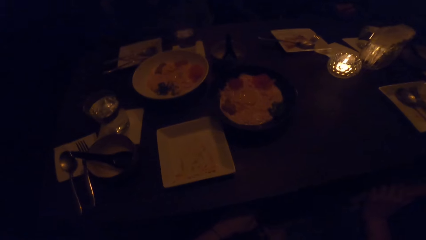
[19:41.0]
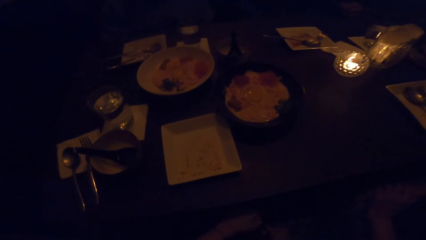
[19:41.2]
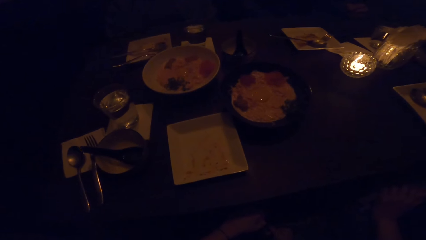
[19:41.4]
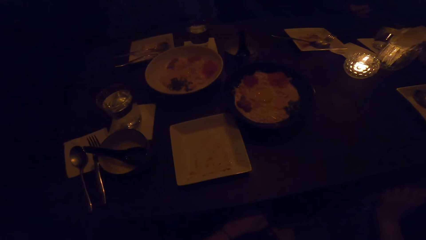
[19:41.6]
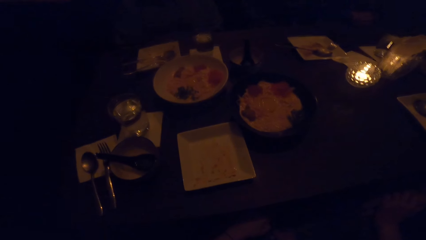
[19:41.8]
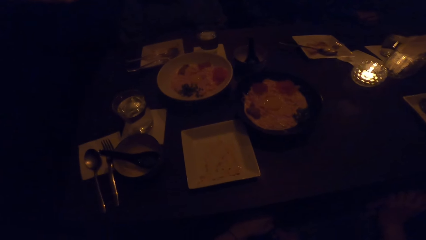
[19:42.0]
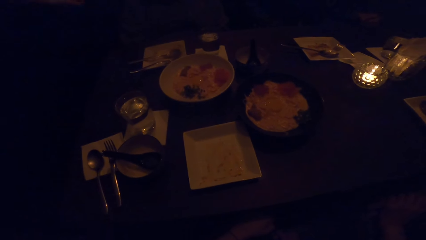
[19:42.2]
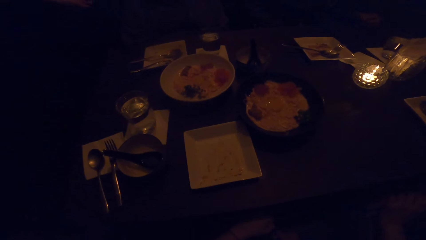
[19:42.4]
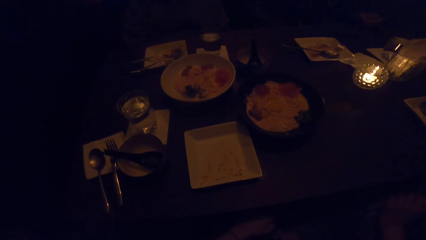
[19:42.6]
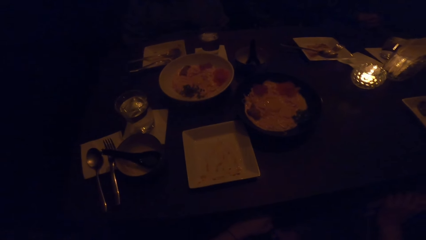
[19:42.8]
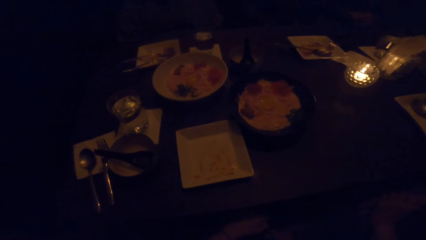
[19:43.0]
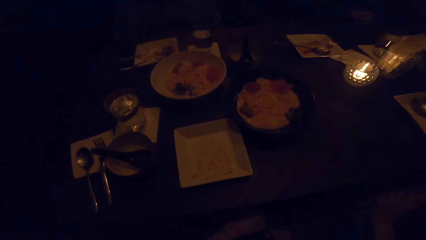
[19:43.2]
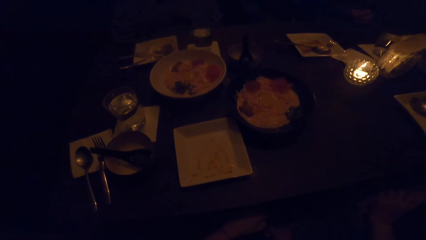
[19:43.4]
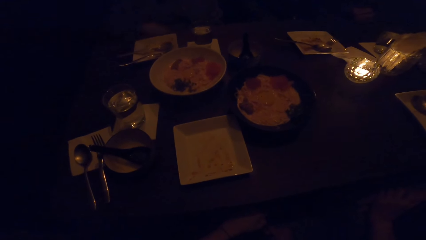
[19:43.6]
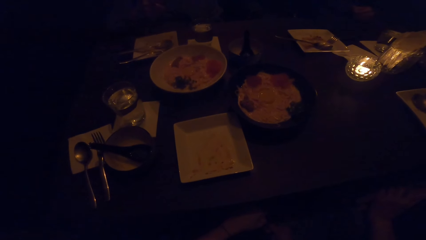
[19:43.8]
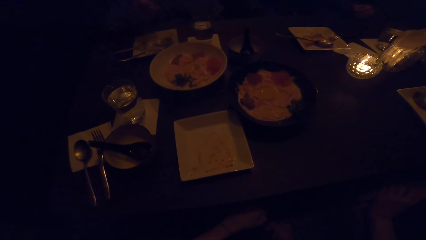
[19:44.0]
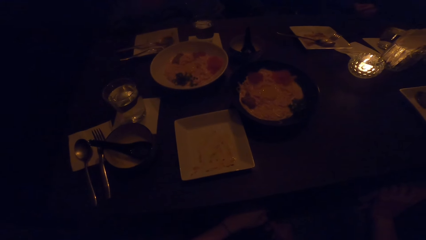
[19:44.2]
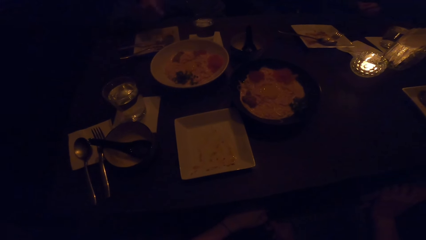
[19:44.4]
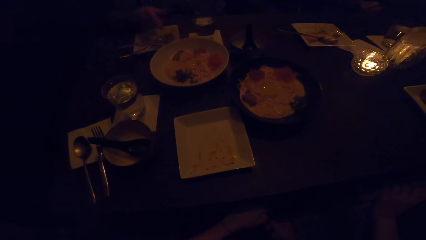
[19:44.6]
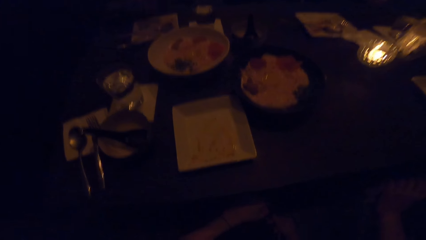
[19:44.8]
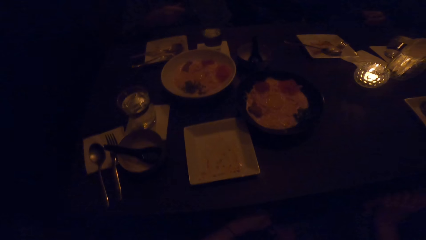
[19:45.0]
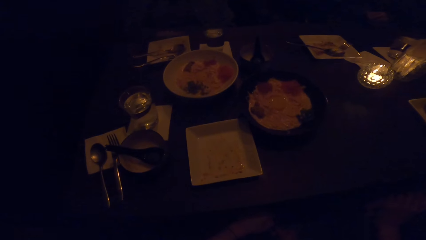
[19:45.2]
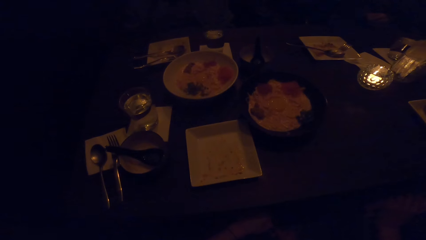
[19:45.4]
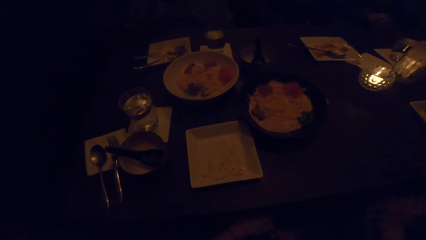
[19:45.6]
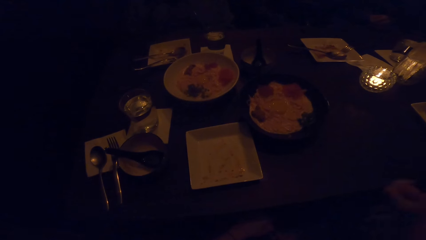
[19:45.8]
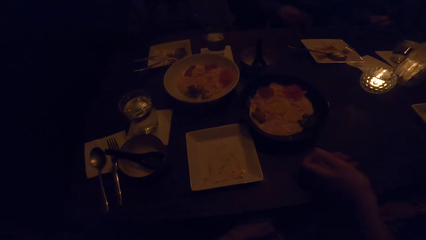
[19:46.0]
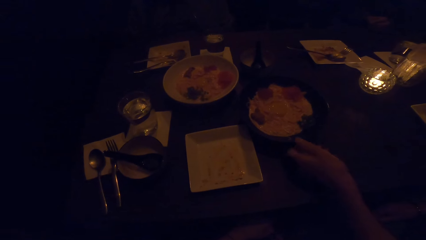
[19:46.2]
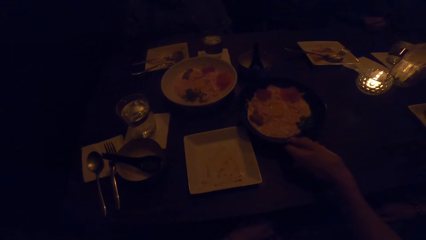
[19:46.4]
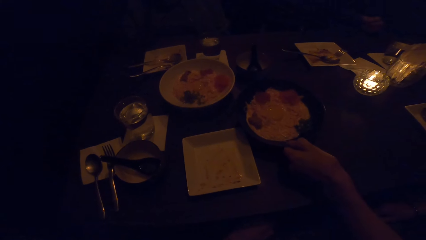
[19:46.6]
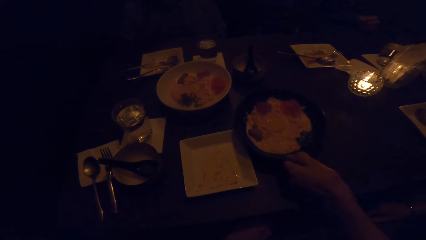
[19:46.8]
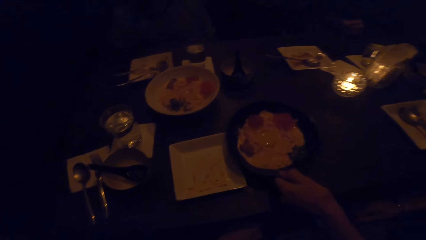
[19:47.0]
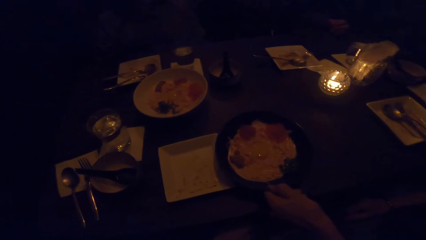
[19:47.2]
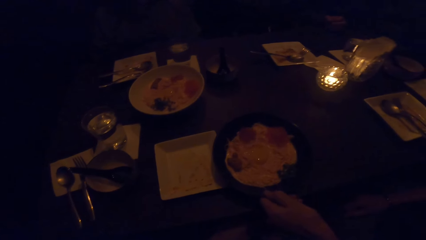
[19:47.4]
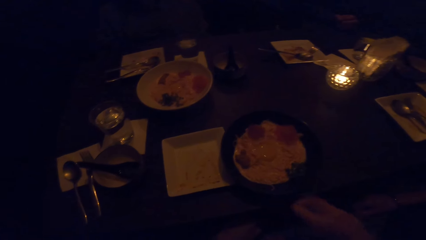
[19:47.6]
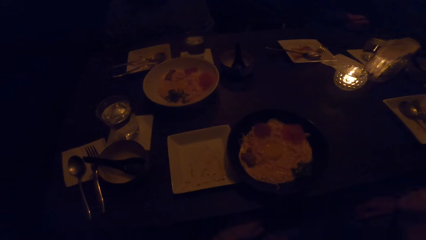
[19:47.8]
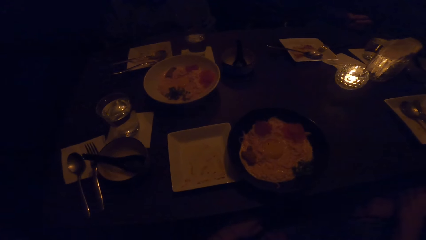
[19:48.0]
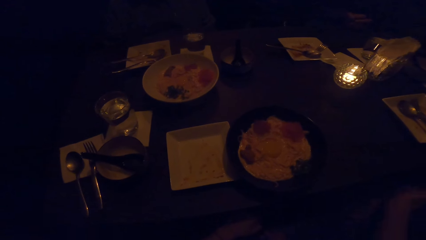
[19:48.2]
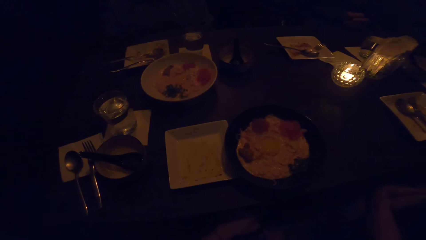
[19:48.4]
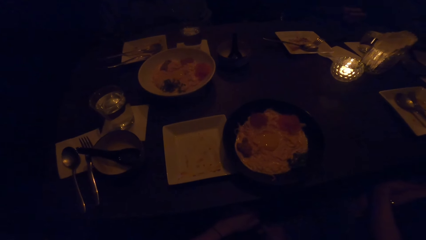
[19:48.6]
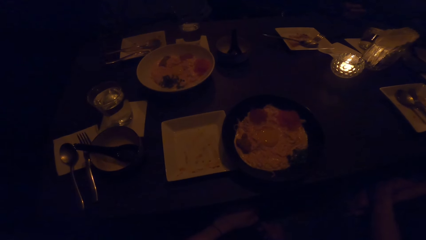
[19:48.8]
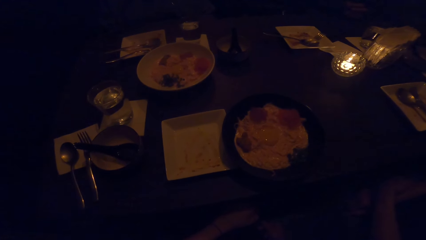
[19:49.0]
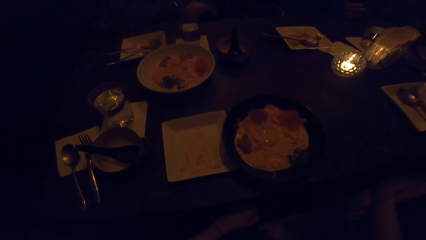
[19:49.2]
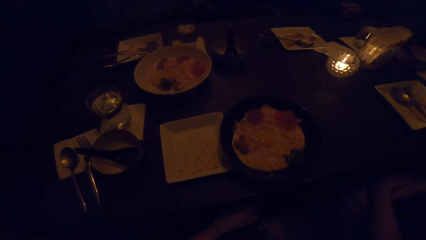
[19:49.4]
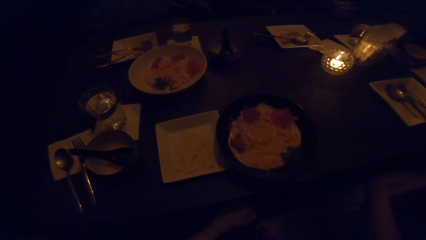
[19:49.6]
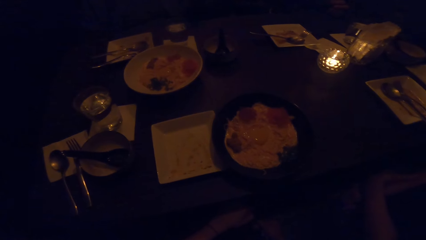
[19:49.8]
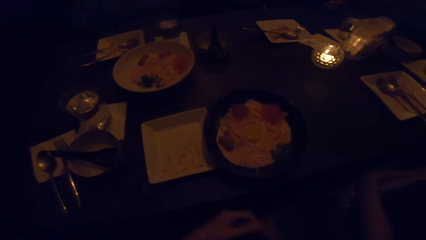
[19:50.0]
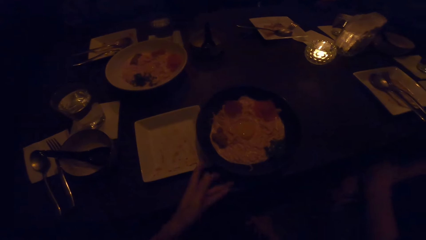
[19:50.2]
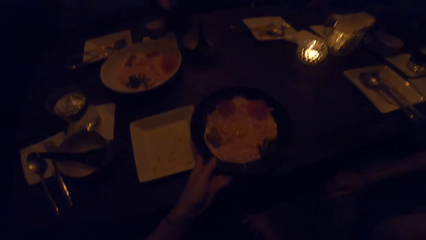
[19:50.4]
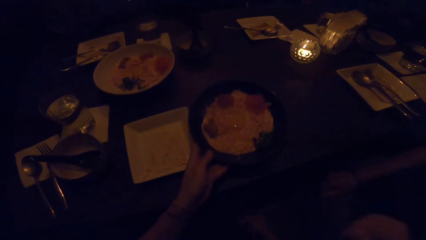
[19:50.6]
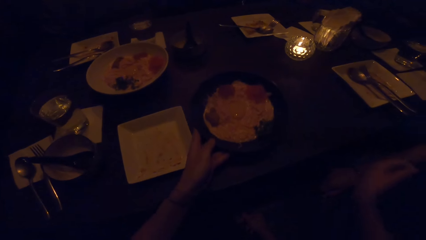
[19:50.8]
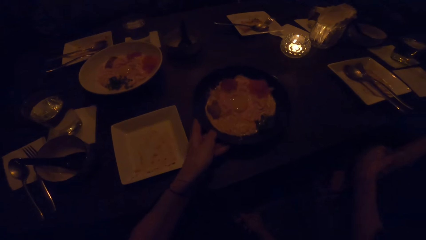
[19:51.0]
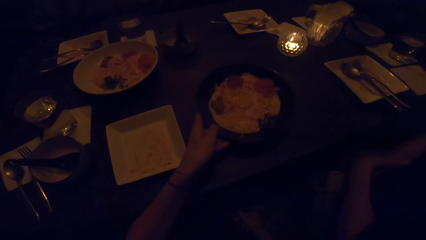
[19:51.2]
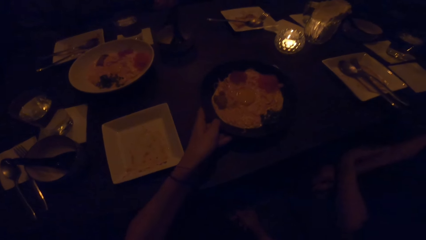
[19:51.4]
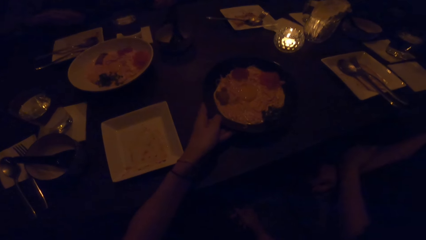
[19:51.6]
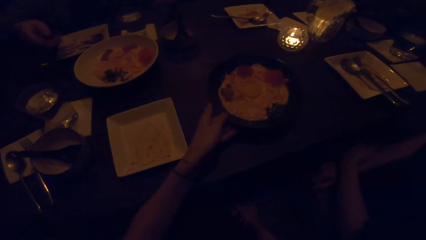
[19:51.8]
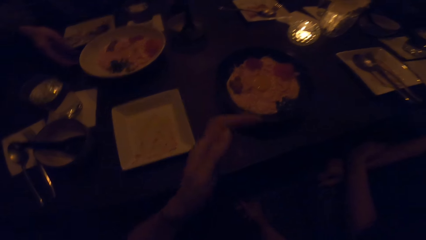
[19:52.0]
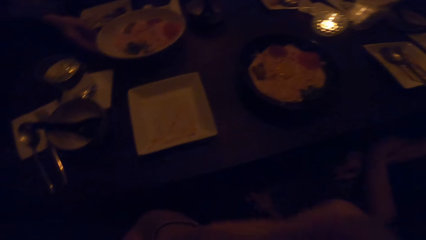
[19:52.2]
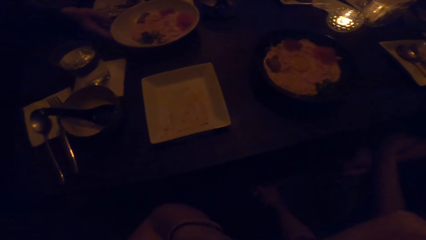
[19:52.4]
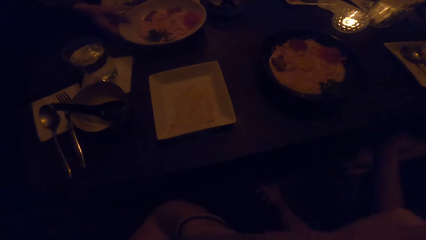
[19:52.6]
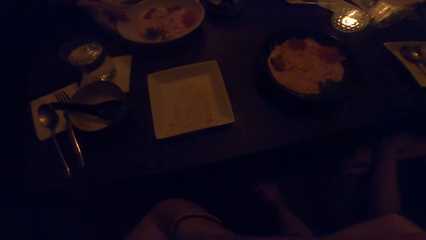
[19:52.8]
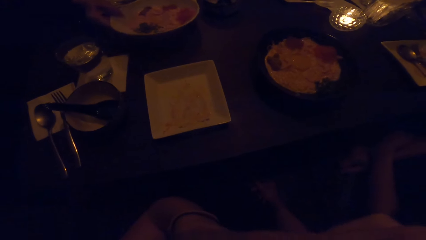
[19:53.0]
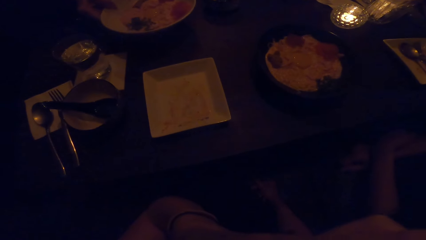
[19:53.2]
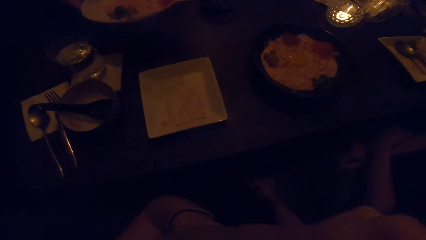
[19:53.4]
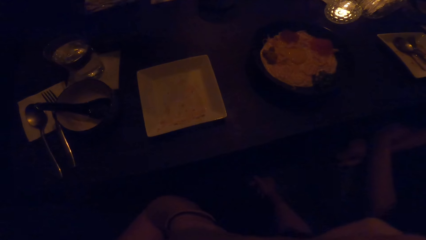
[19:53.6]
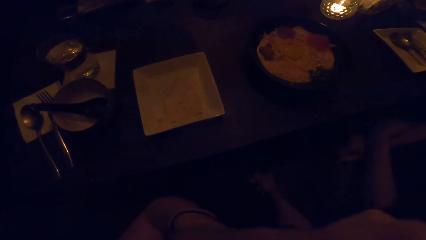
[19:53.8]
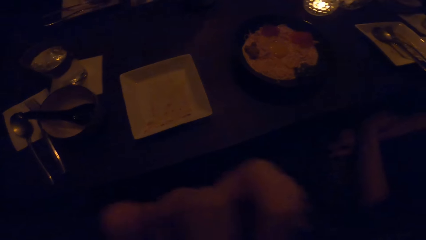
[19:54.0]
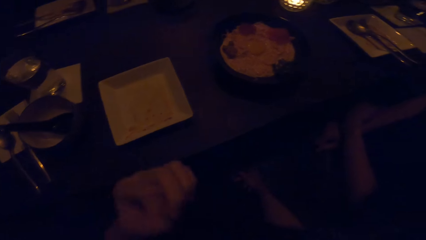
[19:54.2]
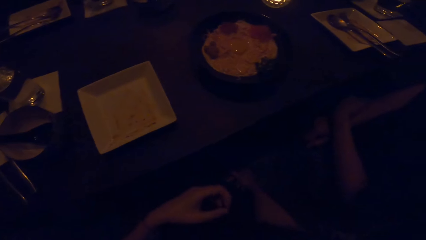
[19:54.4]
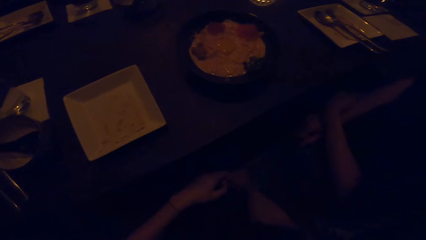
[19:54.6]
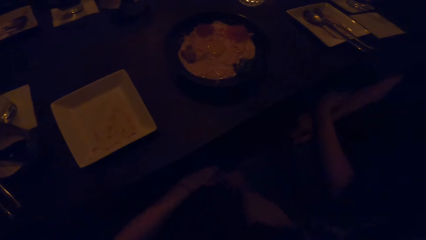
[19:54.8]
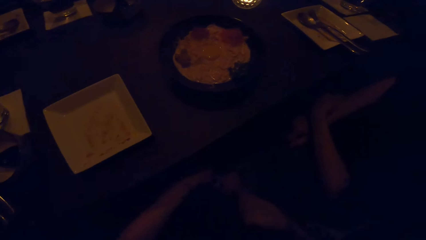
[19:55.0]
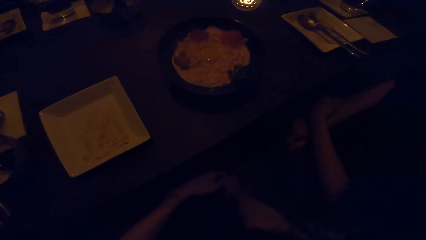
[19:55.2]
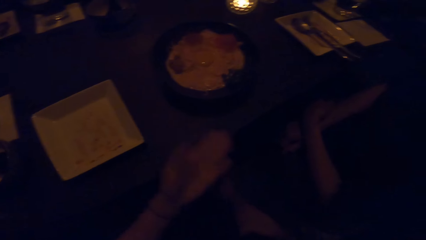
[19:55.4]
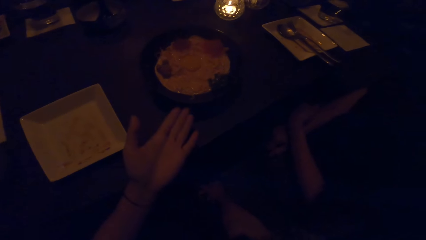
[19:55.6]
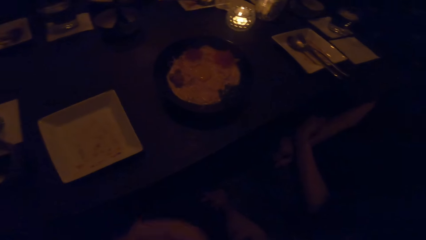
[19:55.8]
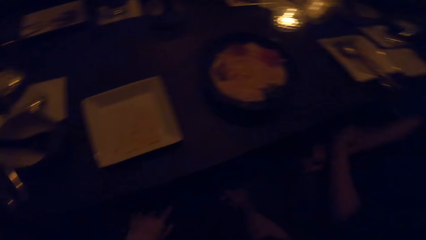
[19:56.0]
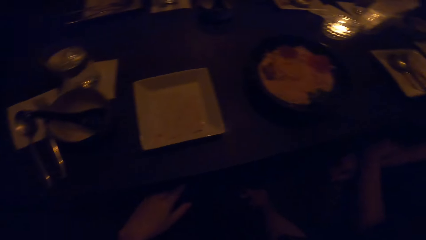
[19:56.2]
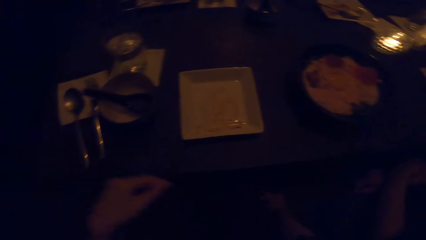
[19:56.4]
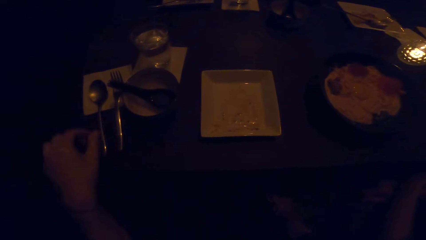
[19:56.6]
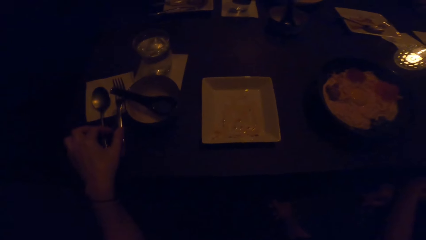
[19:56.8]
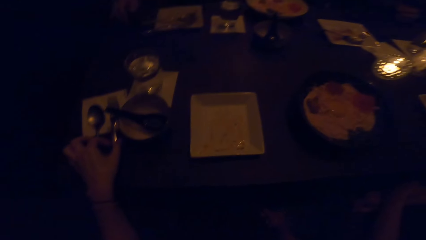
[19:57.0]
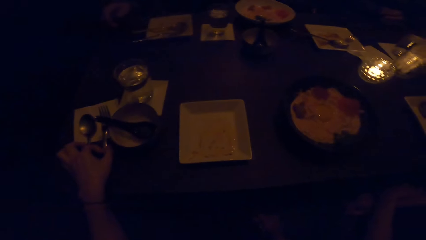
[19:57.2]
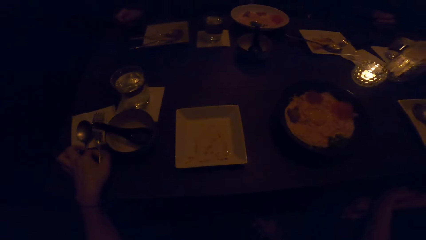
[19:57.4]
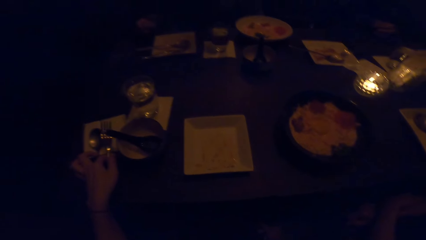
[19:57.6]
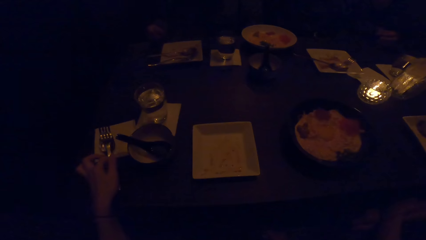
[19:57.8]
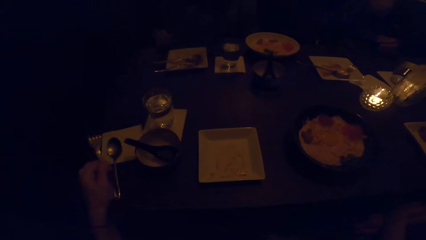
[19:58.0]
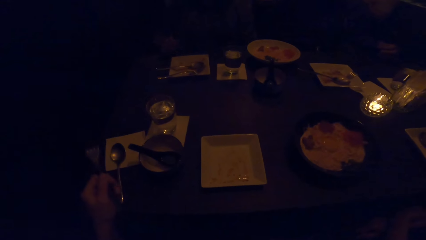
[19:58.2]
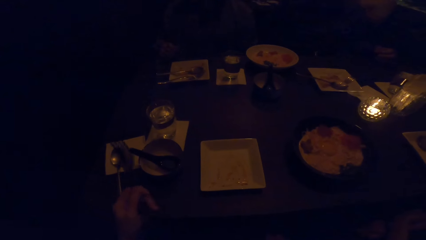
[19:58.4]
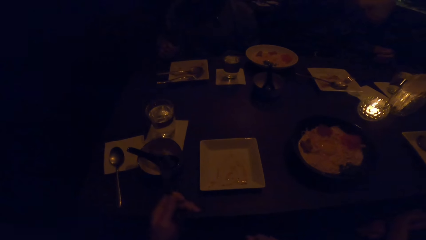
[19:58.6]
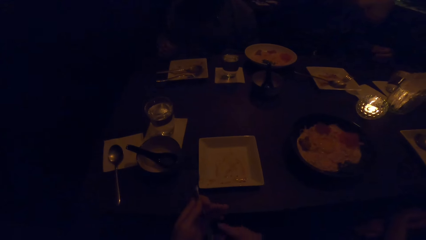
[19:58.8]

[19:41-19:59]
A woman adjusts the first plate of food with her left hand. A man holds the bowl. The camera wearer adjusts the first plate of food with her left hand. She pushes the bowl. A lady picks up the bowl. The camera wearer picks up a fork from the table with her left hand.
